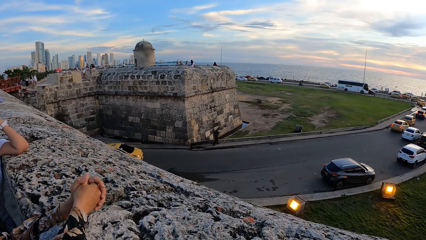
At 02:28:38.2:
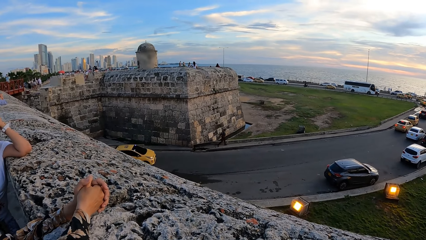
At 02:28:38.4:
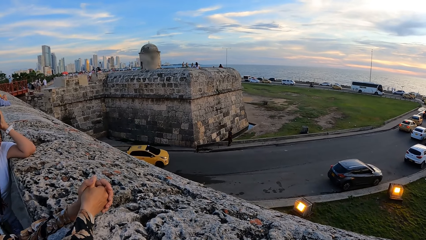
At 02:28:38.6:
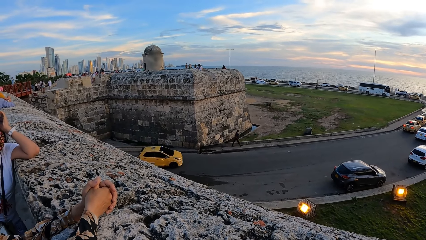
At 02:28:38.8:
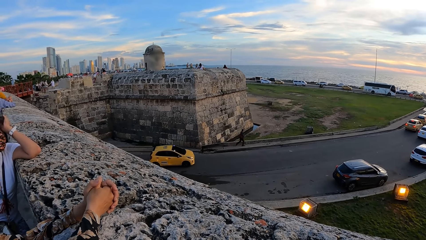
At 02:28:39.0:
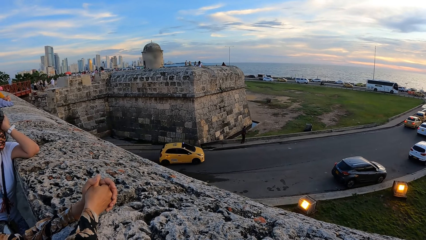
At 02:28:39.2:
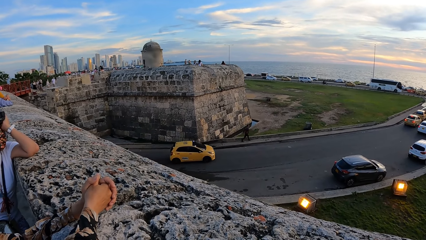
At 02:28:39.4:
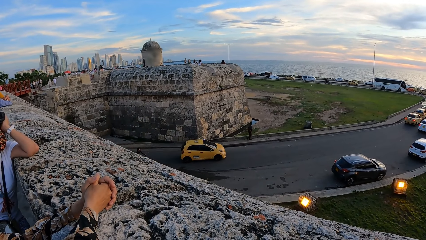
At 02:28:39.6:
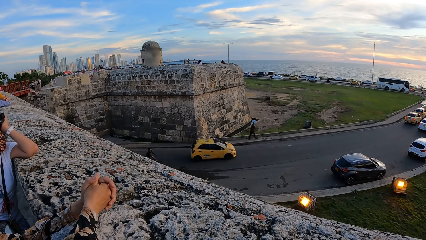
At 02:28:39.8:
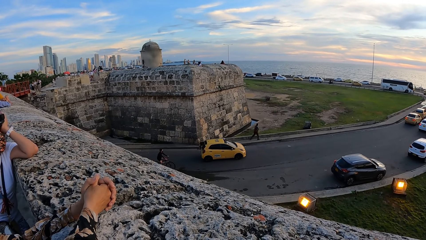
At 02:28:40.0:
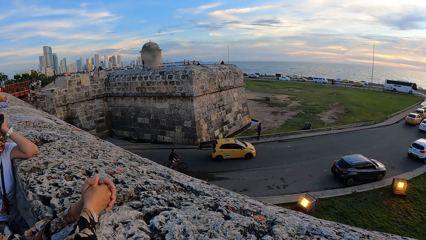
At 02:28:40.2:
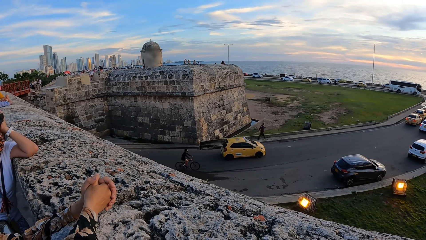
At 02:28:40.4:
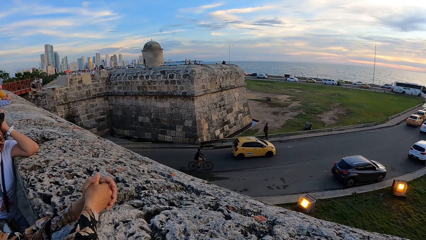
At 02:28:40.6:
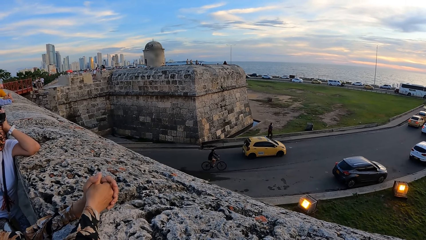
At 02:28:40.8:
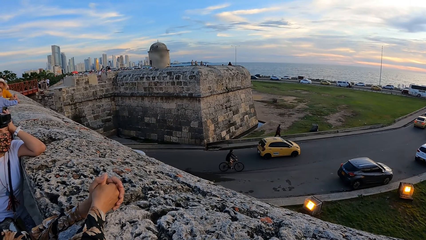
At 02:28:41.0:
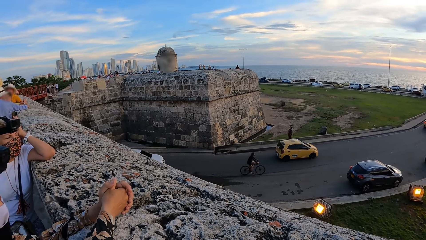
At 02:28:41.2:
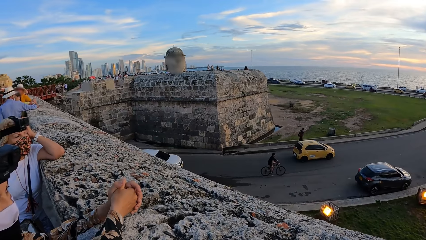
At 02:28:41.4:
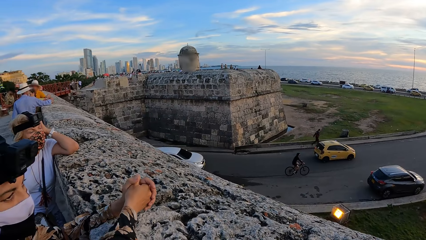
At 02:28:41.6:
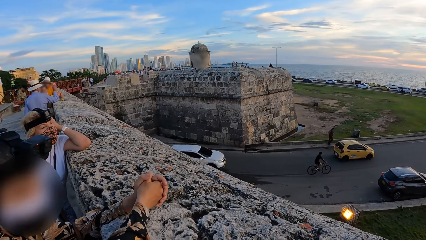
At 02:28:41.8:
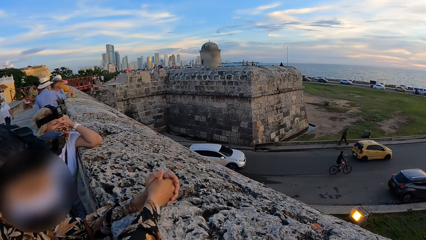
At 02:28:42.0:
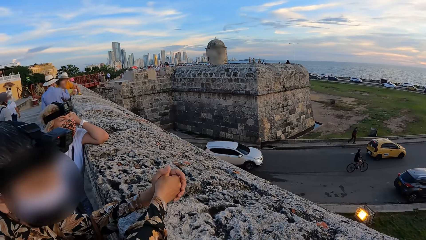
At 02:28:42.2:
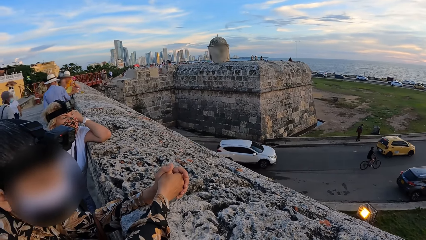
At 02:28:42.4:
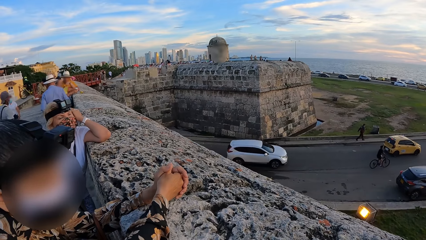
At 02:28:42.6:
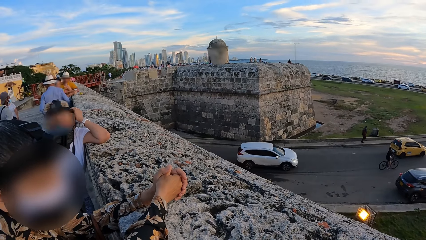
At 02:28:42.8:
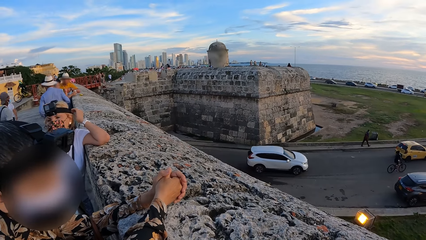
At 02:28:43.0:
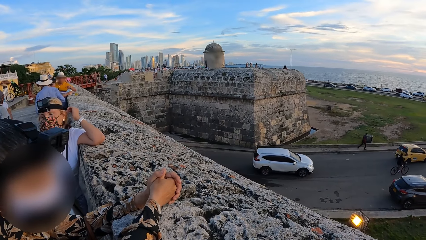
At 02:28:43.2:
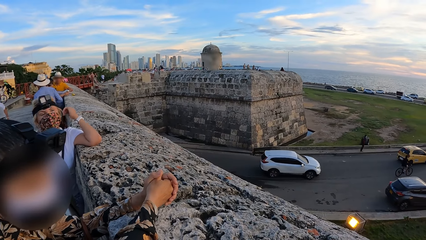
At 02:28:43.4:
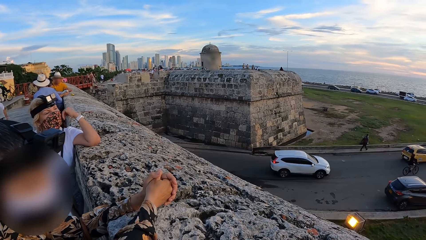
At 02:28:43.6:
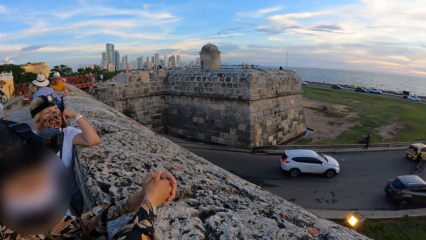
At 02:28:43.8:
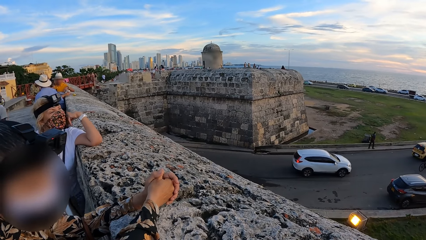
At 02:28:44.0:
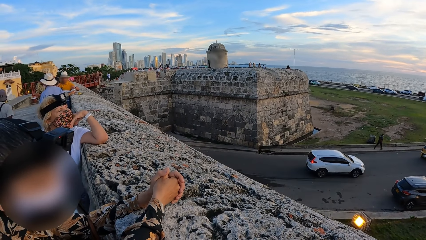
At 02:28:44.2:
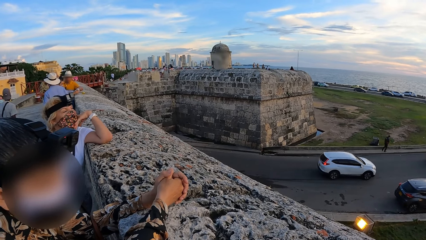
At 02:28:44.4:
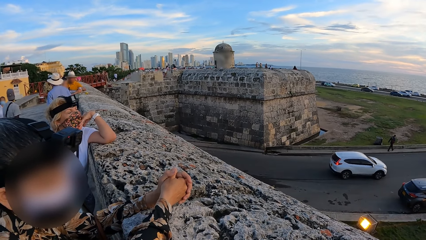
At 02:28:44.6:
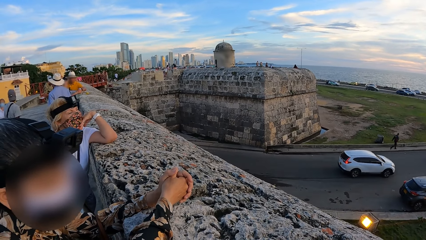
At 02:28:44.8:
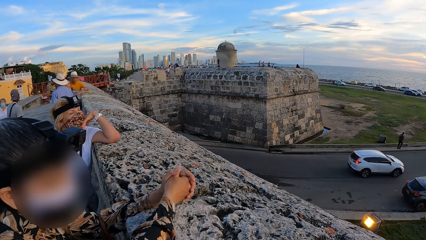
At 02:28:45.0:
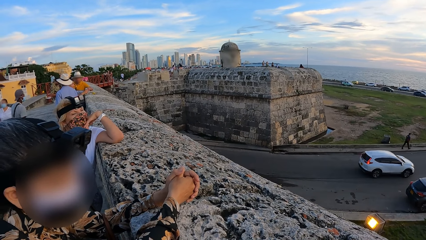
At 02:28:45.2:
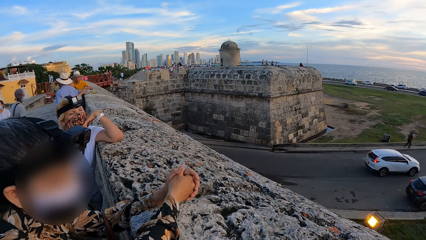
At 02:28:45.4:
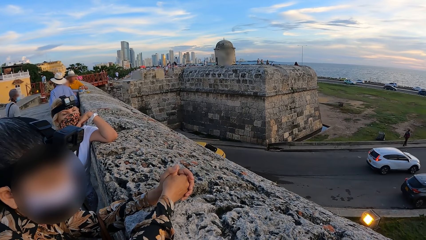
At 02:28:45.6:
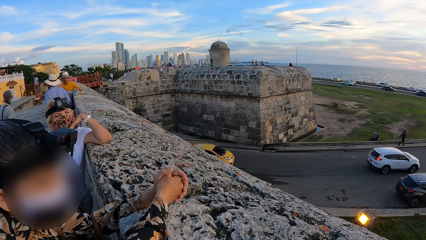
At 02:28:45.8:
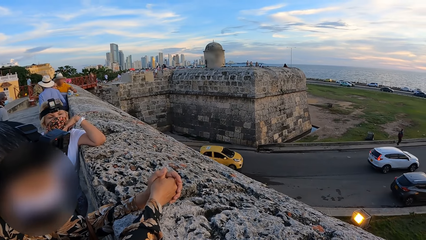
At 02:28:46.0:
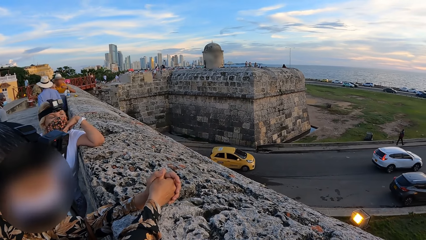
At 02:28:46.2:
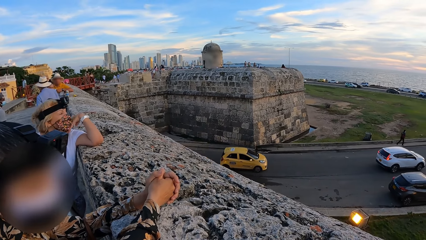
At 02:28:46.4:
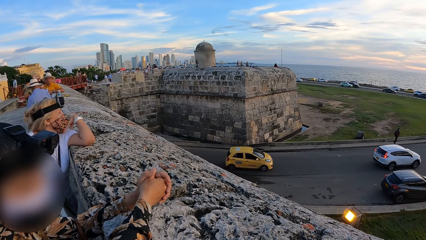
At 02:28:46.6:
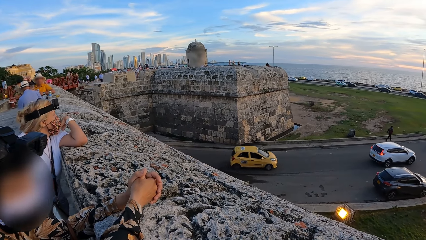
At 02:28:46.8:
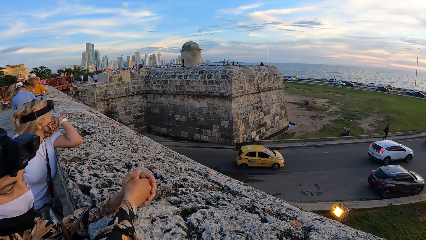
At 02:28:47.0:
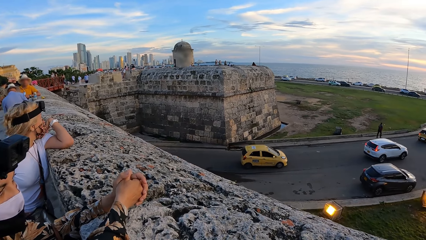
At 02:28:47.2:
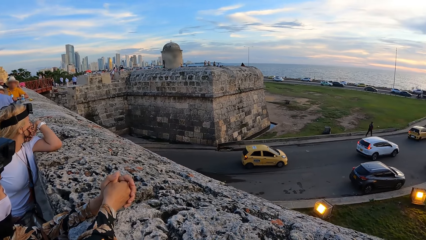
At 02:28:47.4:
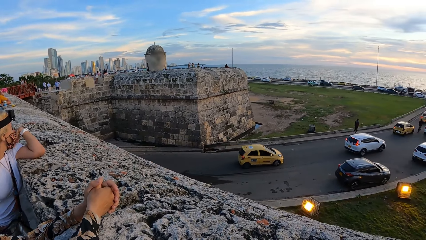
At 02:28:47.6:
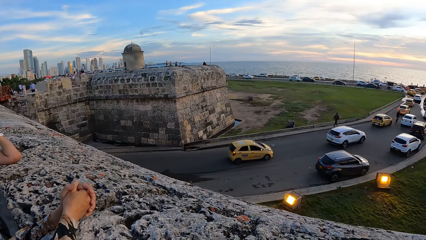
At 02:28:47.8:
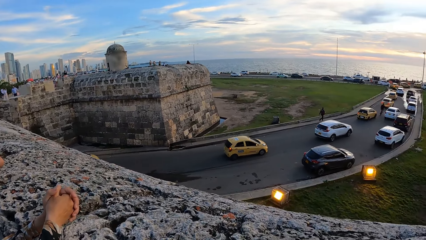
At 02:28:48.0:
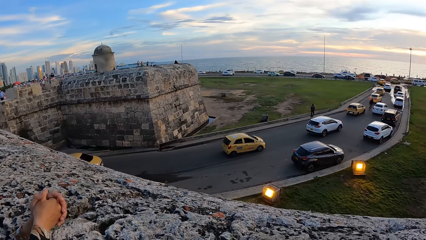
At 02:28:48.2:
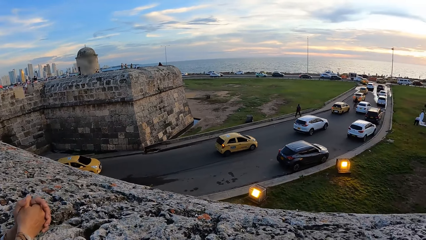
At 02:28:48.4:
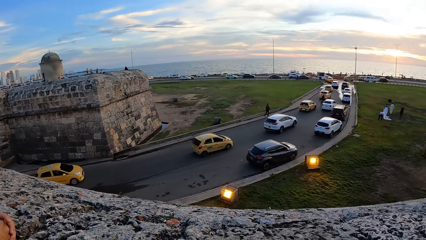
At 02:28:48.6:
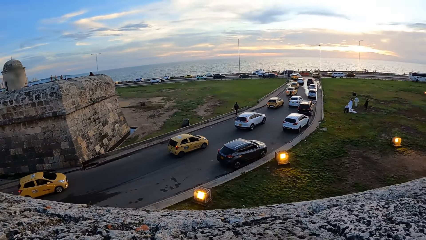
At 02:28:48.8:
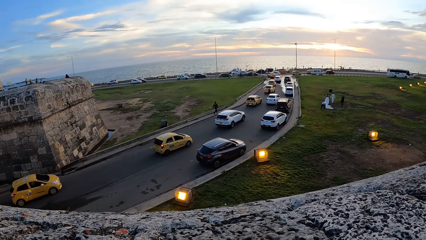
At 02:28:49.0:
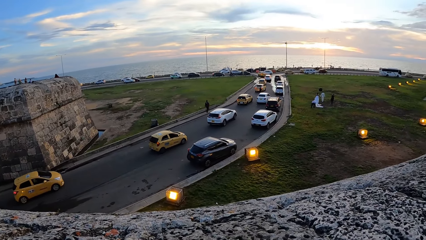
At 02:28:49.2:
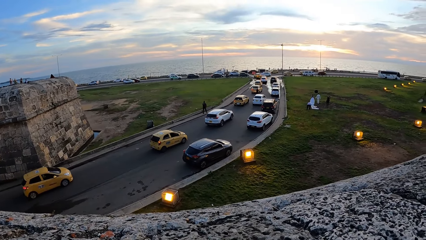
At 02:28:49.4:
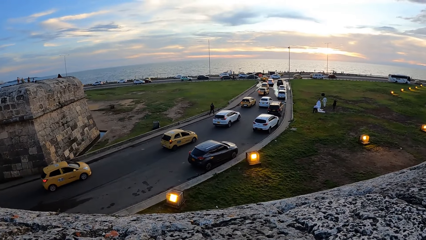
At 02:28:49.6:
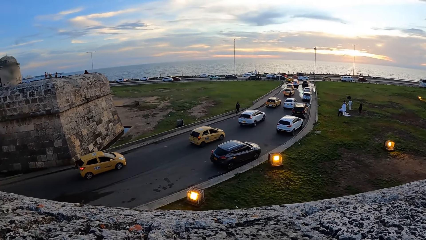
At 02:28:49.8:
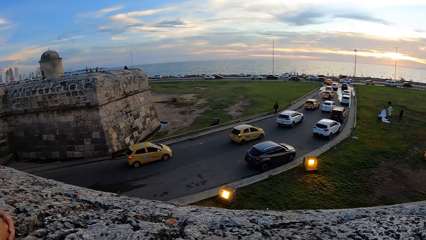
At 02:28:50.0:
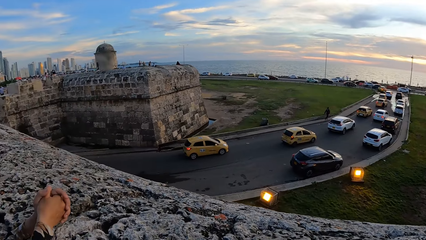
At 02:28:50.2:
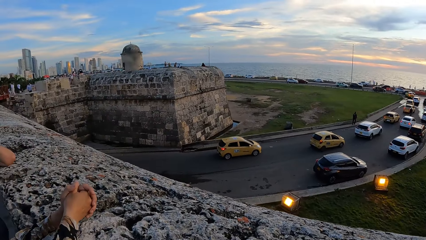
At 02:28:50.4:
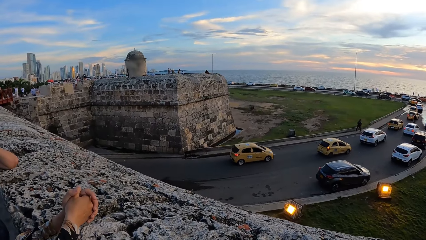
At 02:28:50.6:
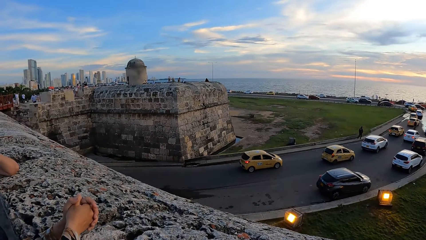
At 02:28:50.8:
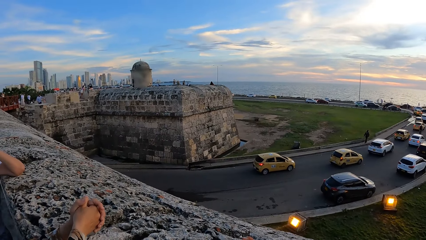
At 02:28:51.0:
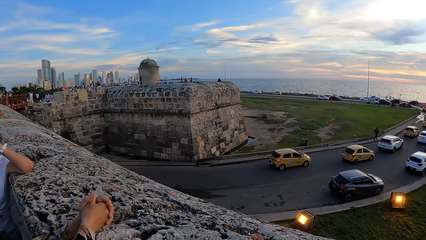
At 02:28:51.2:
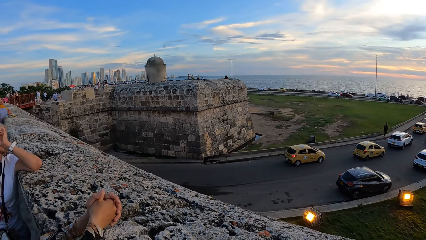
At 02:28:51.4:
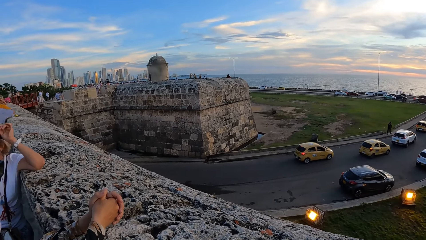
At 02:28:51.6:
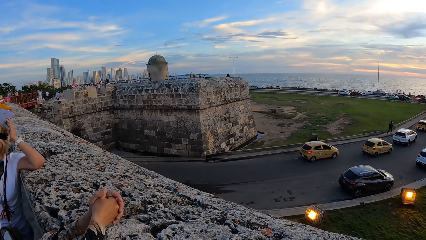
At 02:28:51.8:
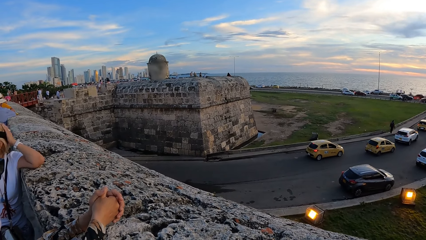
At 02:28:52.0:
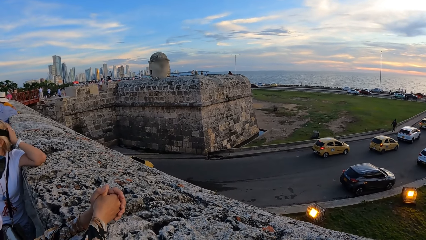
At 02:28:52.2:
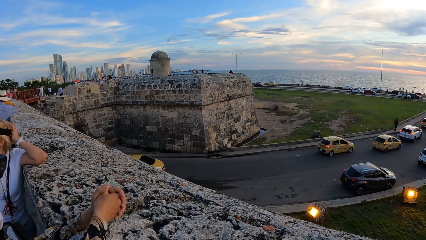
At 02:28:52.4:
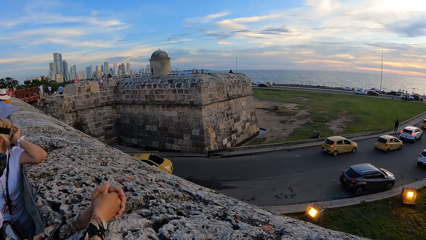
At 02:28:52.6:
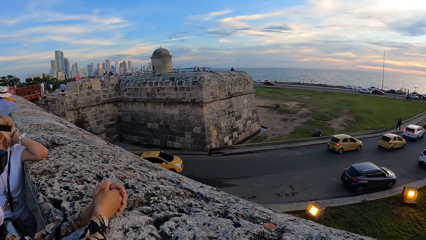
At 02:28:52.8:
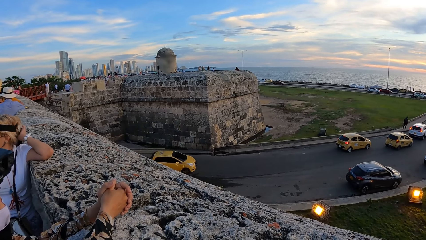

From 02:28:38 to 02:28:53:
The woman touches a camera on her head with her left hand. The camera wearer looks at the woman. They look around.
